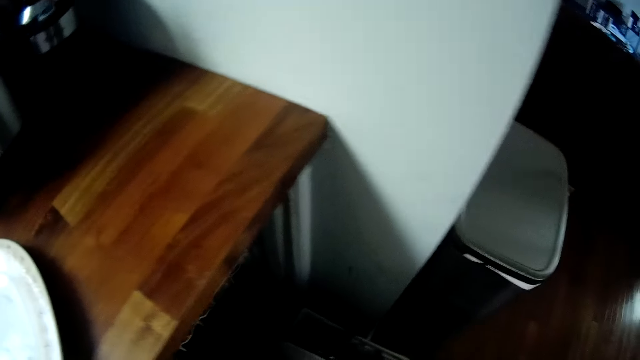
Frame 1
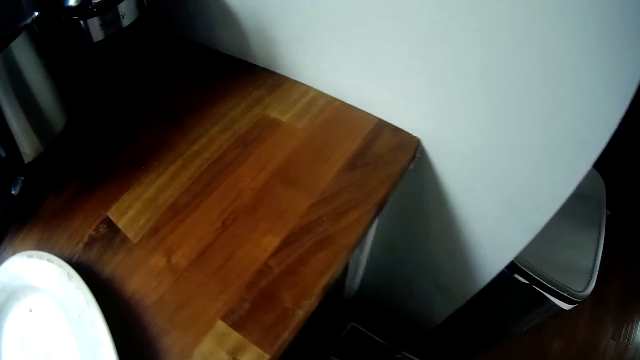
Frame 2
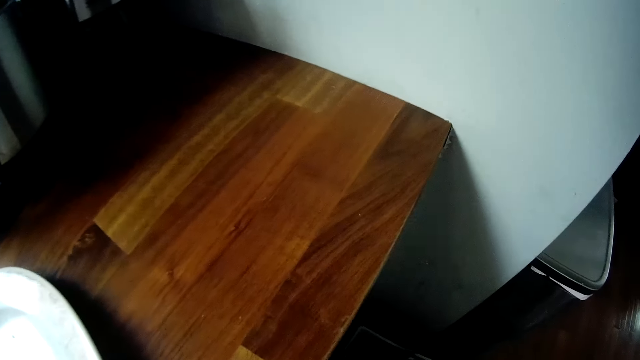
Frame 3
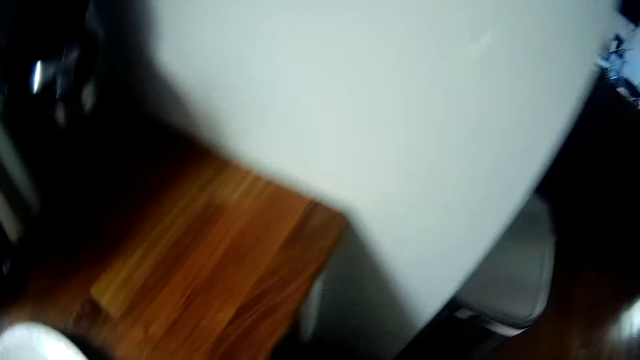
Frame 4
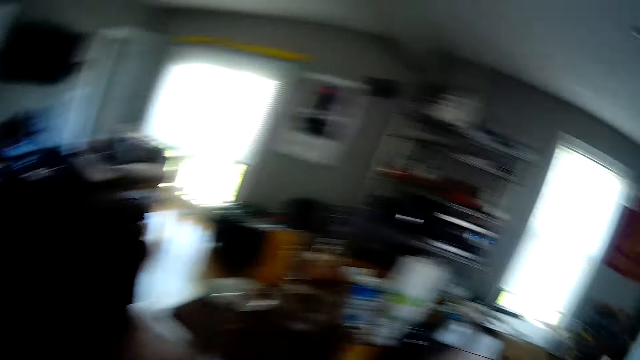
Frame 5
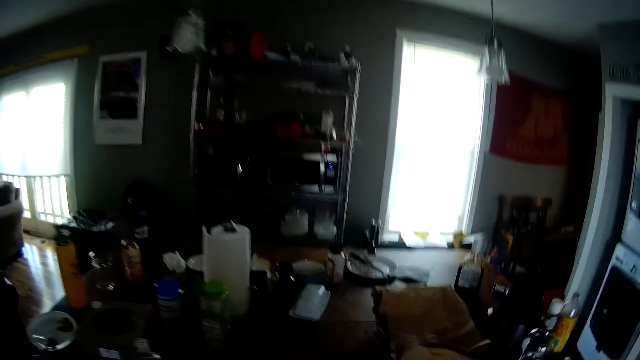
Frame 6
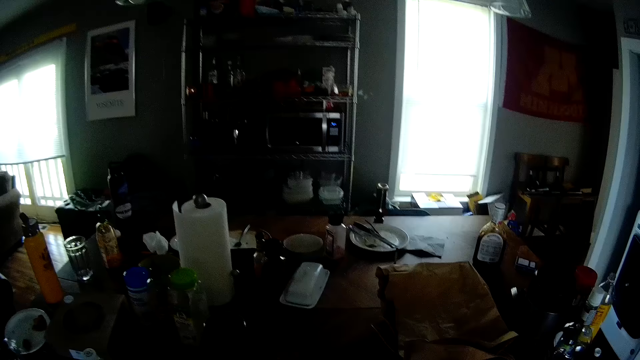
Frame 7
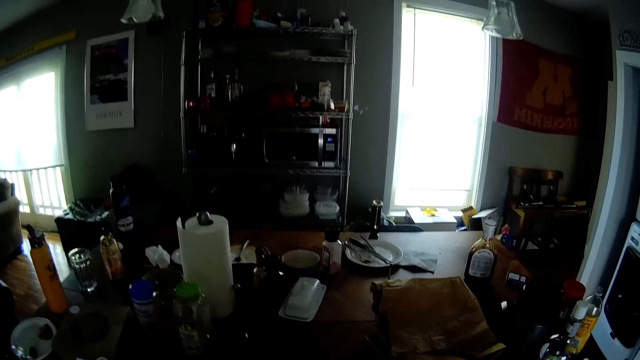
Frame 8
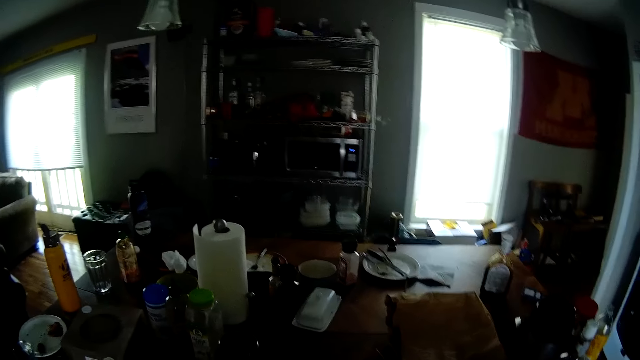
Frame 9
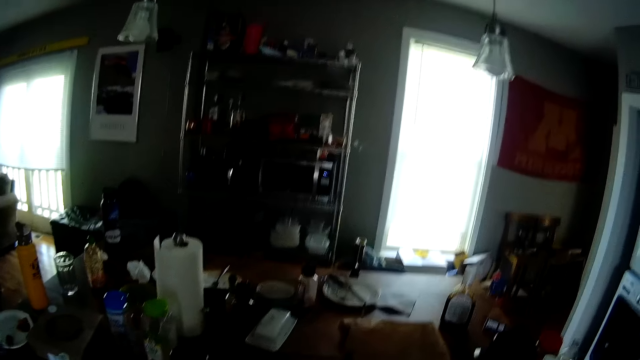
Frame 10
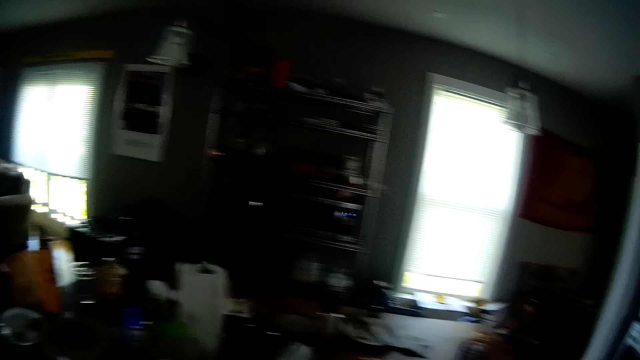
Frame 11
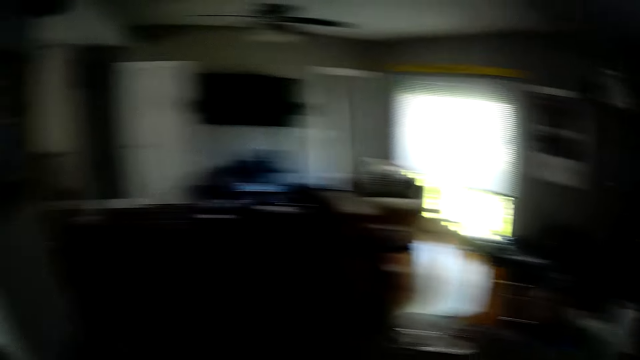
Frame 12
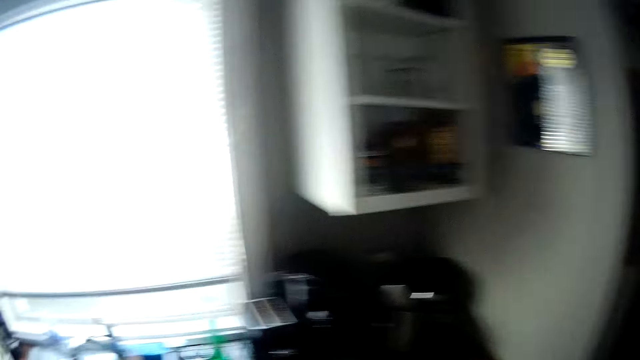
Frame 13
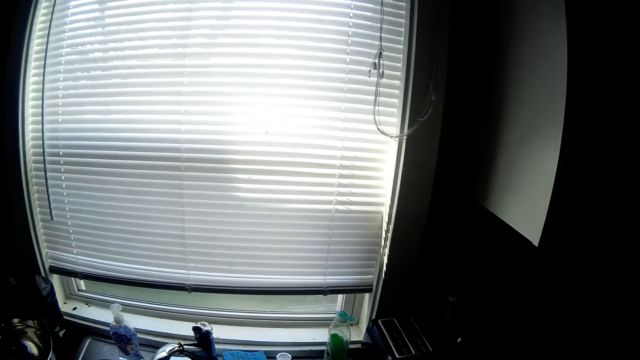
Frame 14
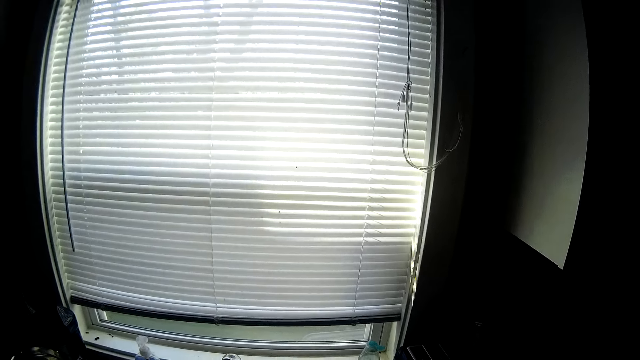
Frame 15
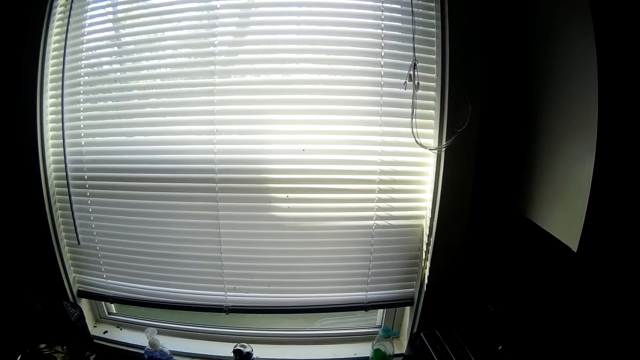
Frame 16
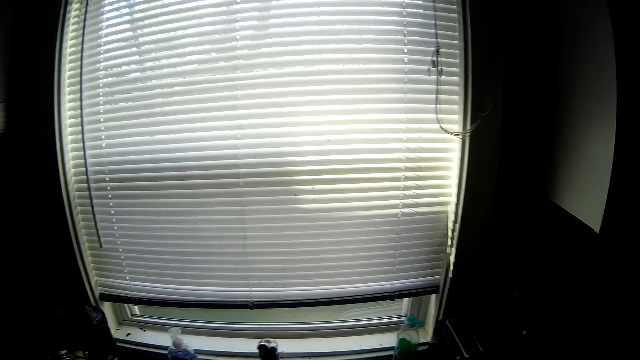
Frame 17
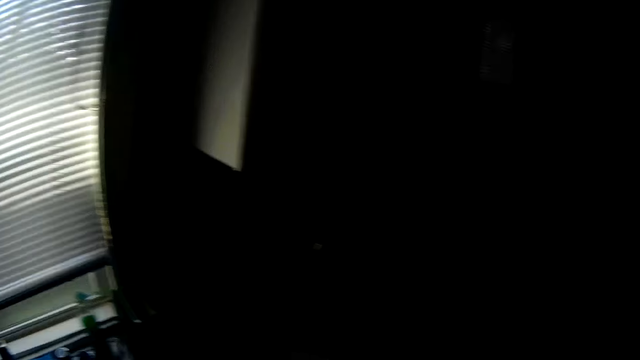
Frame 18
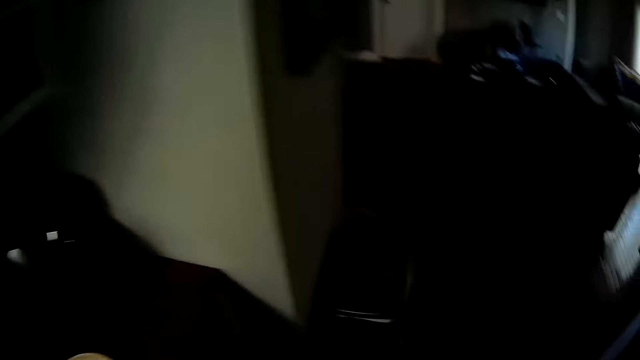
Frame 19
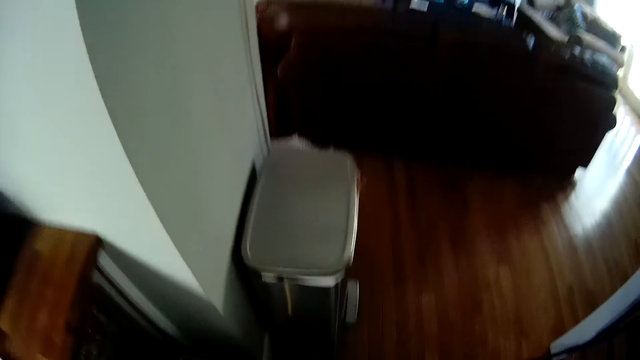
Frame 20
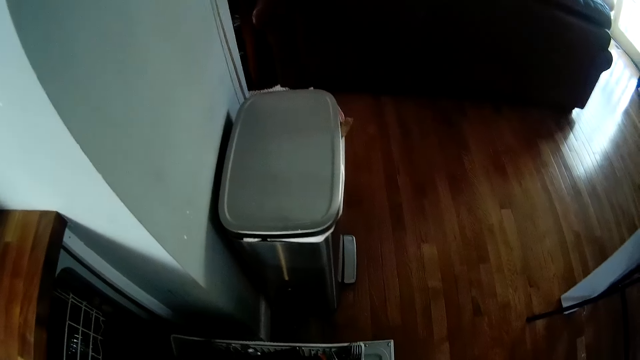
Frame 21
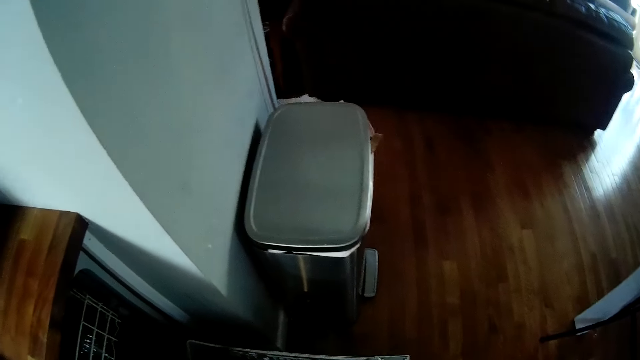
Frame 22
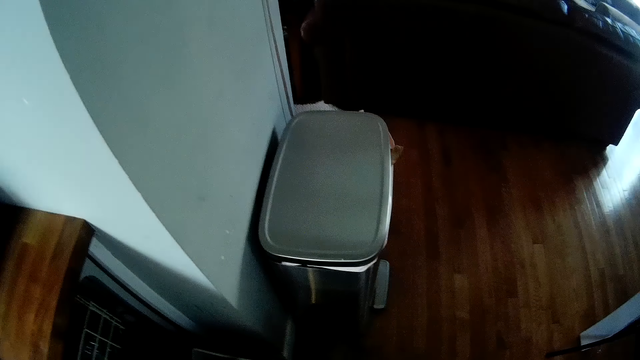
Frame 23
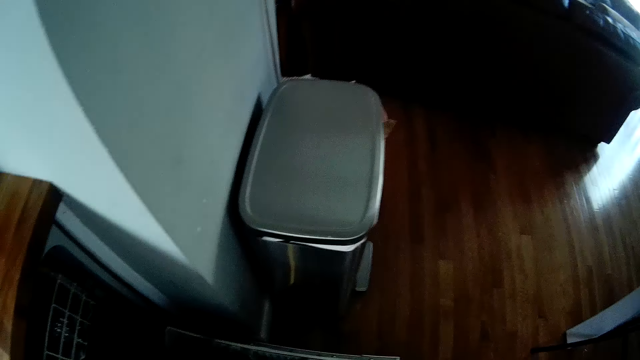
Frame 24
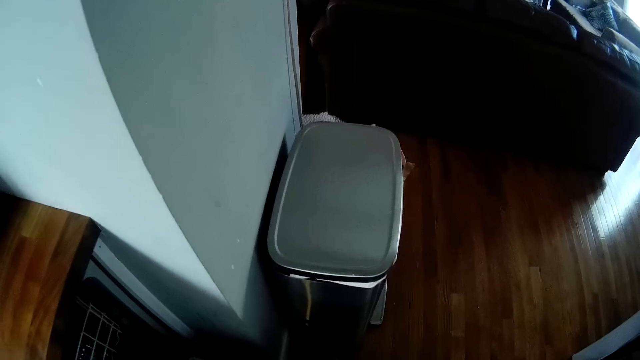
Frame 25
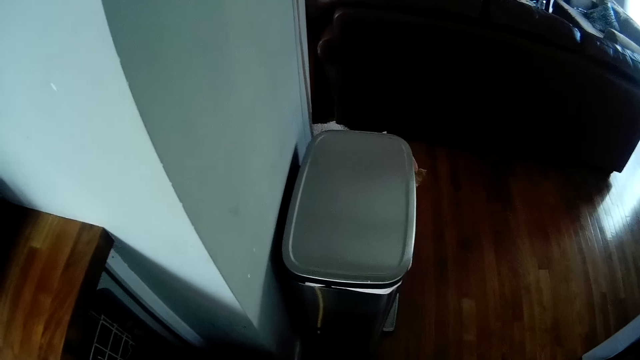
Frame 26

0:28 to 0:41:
The camera wearer arranges the utensils drawer. They pick utensils from the table. They put the utensils into the kitchen sink. They arrange the drawer.

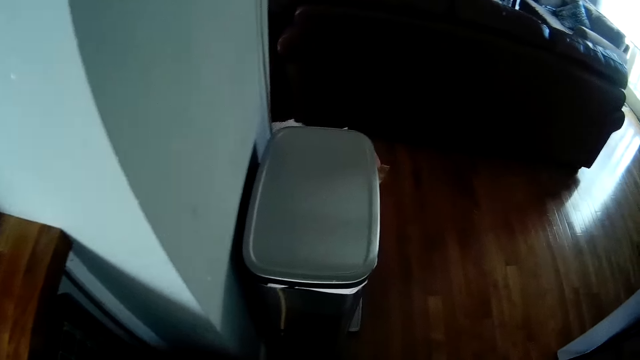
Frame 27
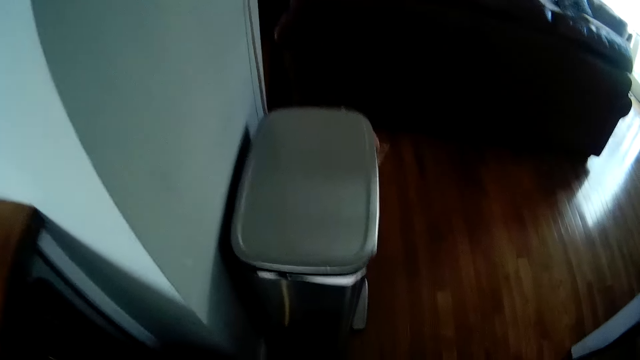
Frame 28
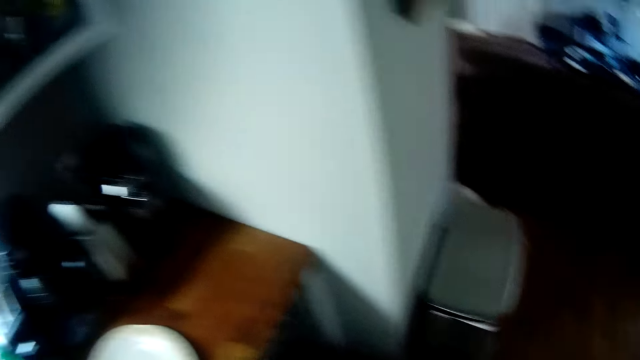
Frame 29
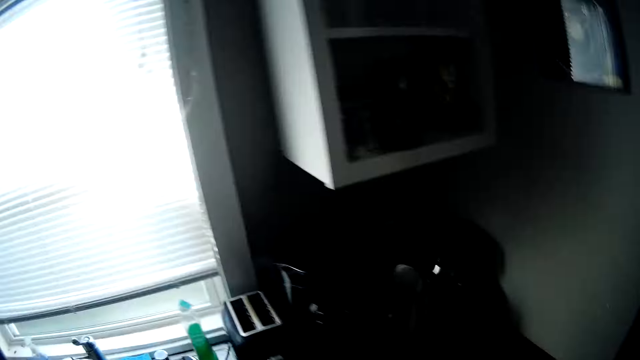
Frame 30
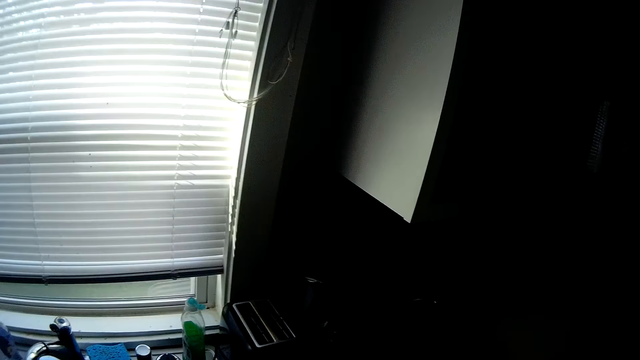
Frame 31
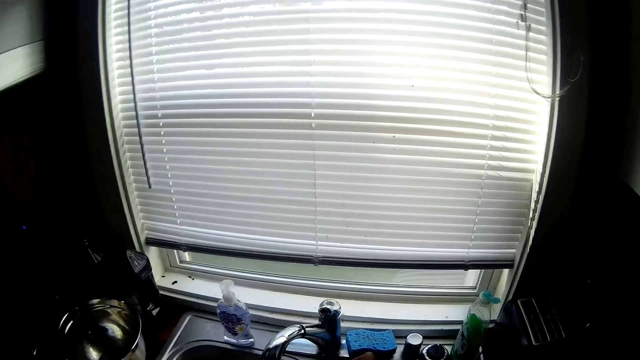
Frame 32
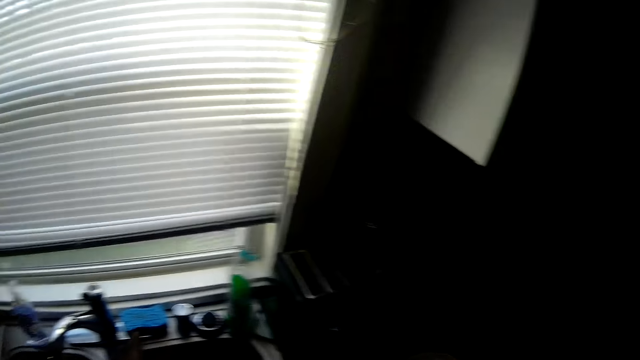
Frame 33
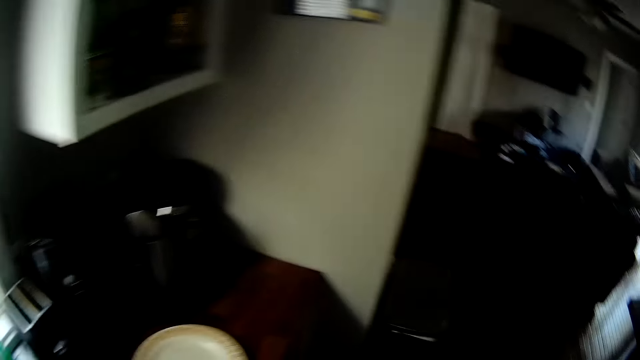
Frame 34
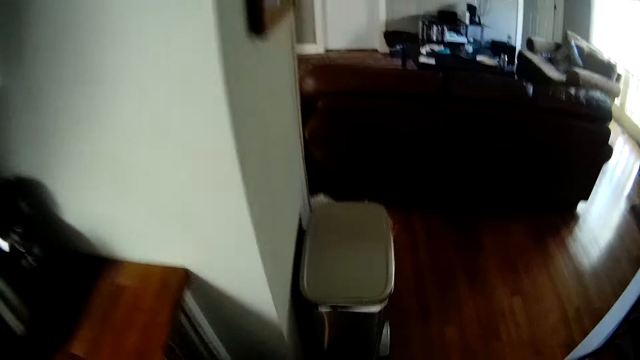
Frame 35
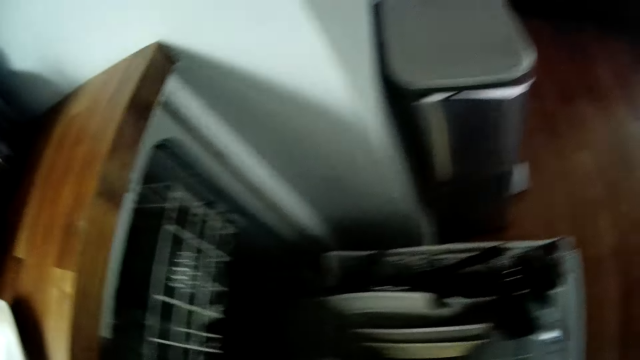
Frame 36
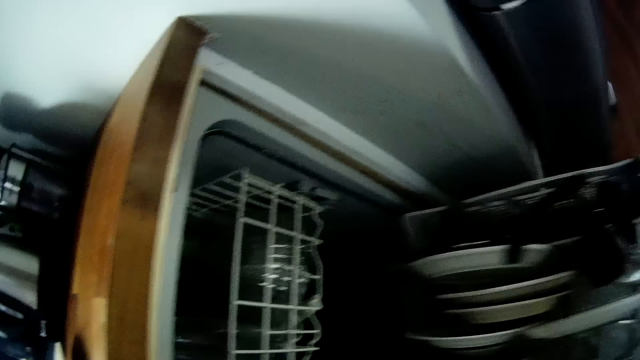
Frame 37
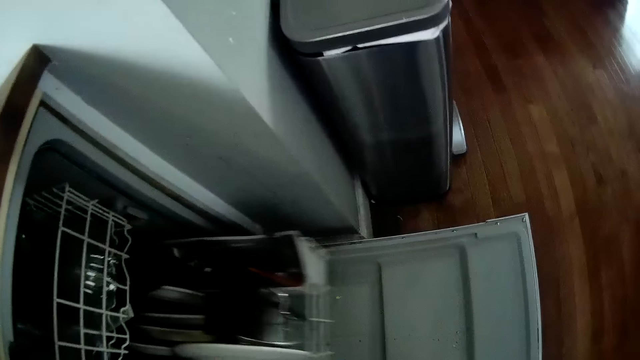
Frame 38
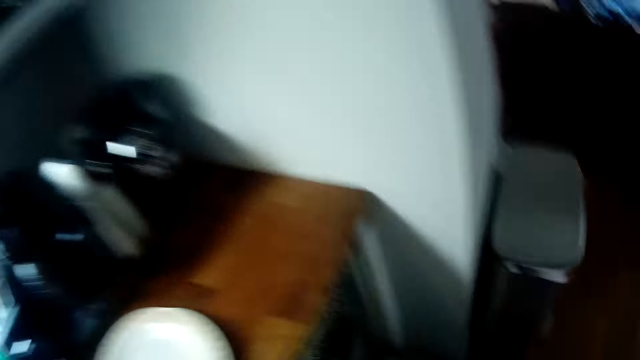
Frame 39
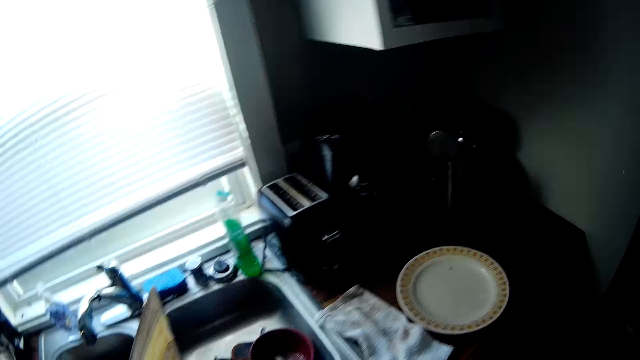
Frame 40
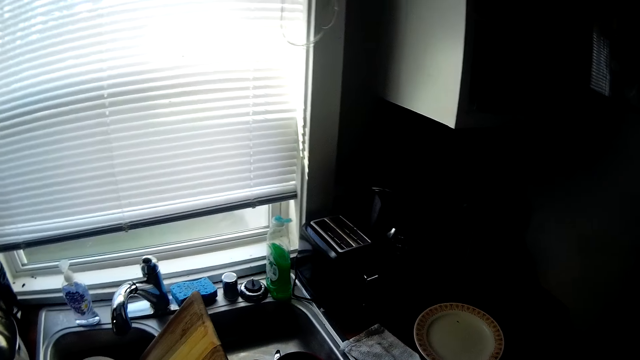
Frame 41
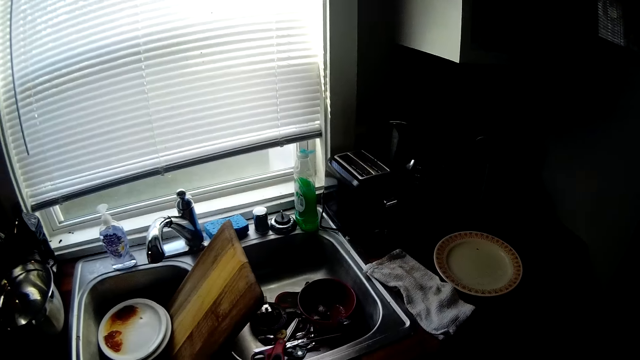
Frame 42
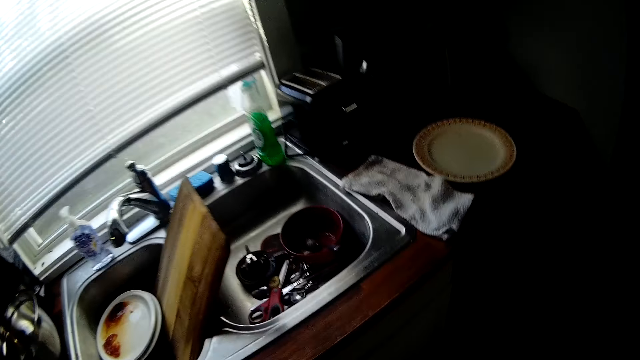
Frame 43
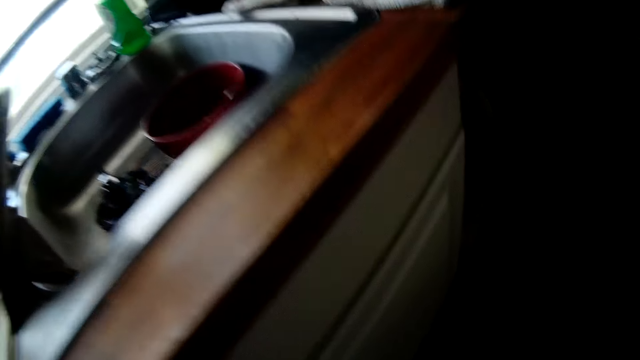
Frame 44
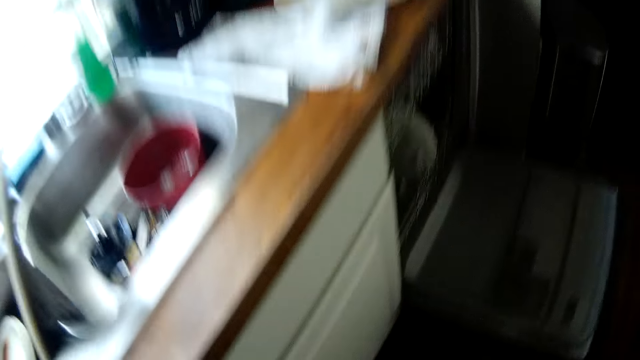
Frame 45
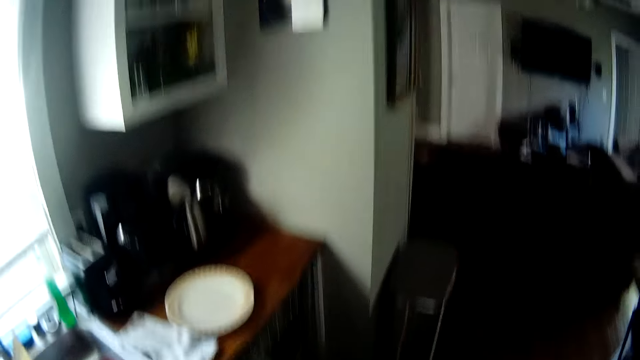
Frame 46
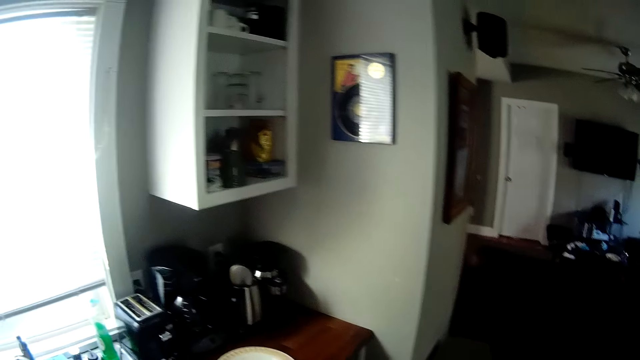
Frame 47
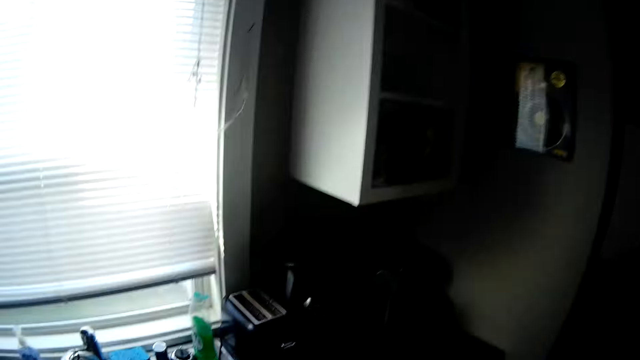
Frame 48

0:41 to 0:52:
The camera wearer looks around. He pushes the tray into the cabinet with his right hand. He looks around the kitchen.
